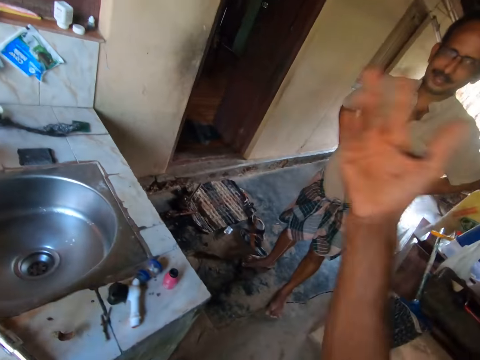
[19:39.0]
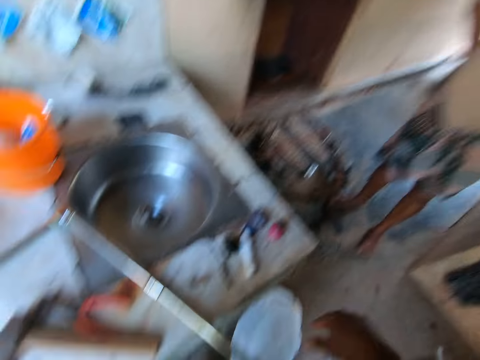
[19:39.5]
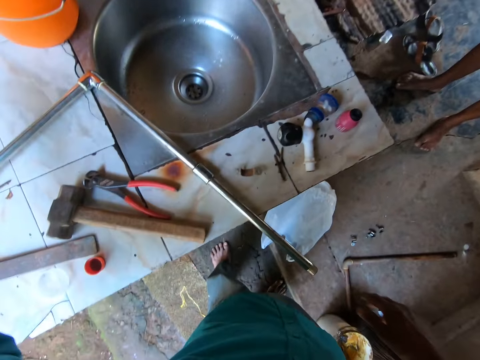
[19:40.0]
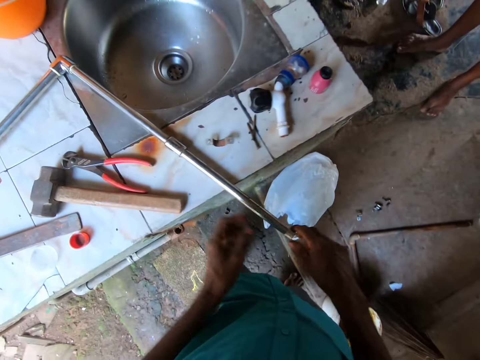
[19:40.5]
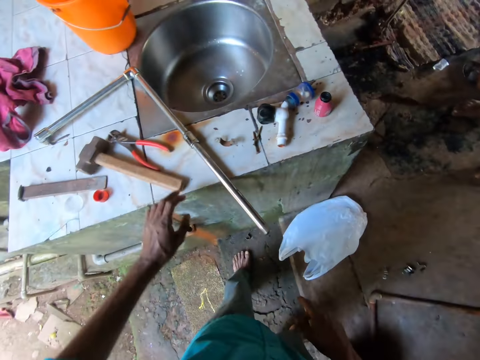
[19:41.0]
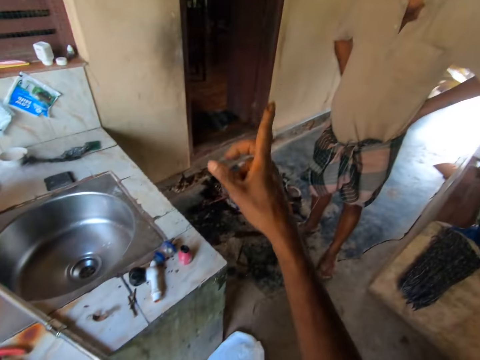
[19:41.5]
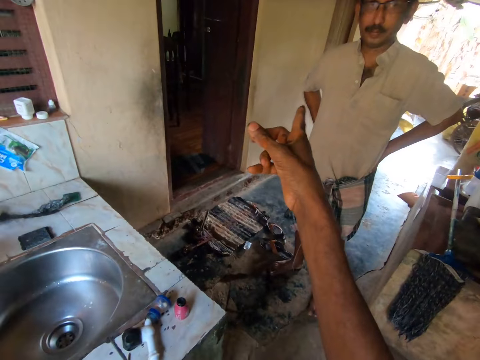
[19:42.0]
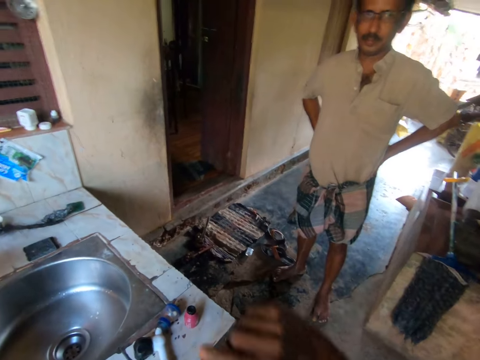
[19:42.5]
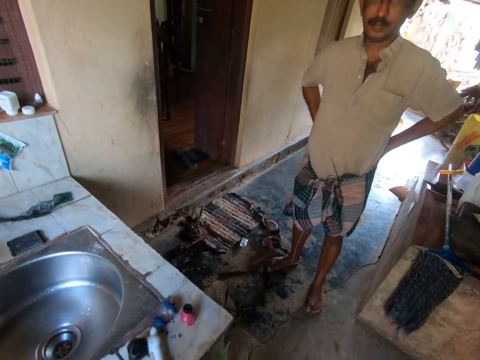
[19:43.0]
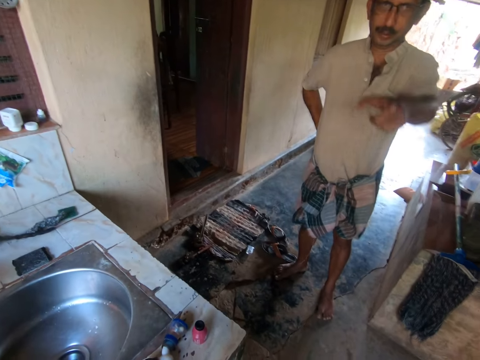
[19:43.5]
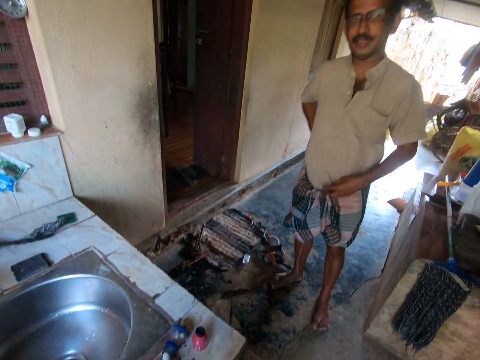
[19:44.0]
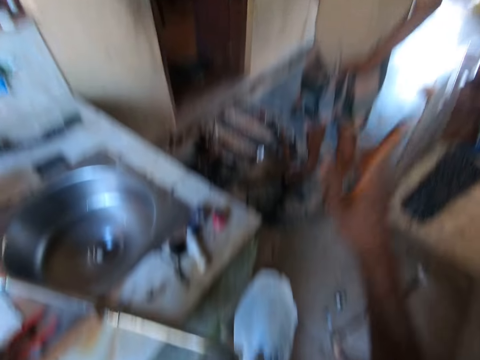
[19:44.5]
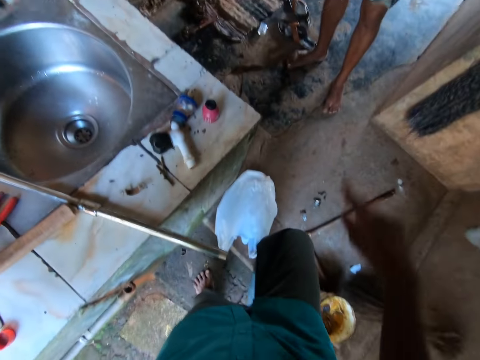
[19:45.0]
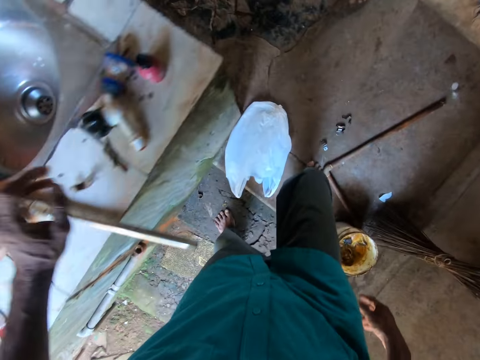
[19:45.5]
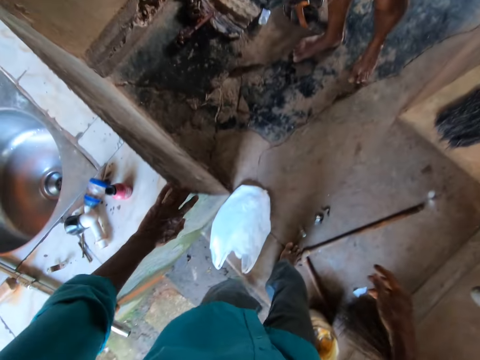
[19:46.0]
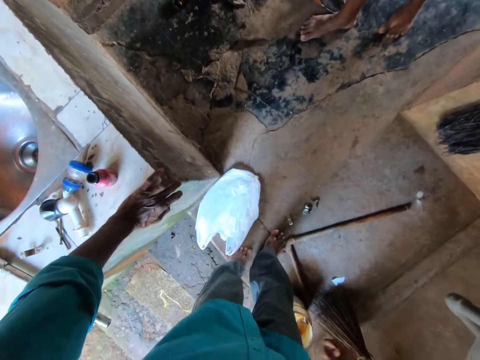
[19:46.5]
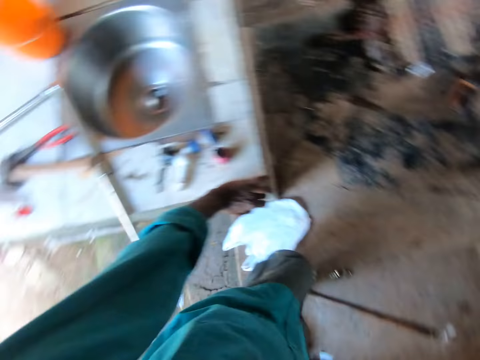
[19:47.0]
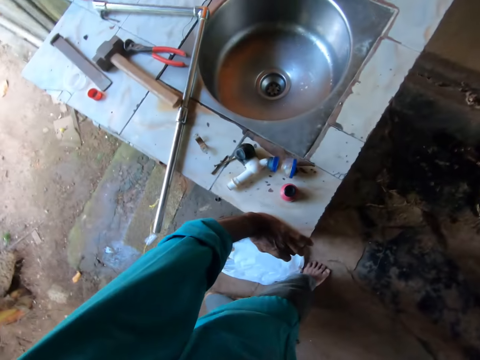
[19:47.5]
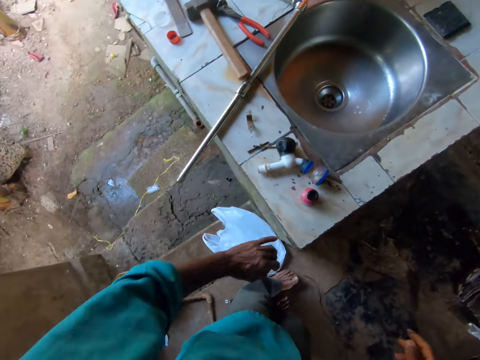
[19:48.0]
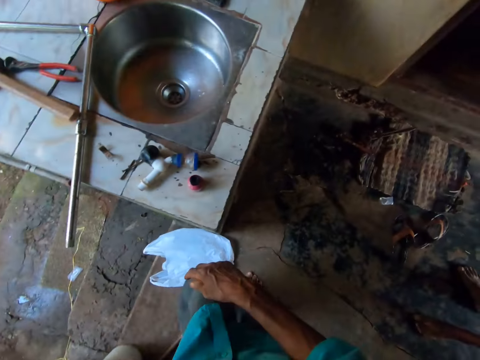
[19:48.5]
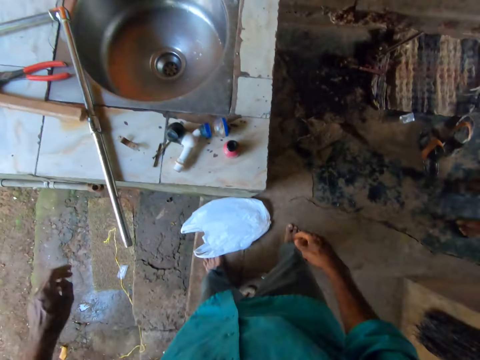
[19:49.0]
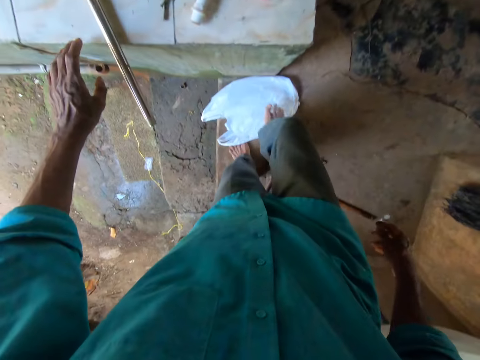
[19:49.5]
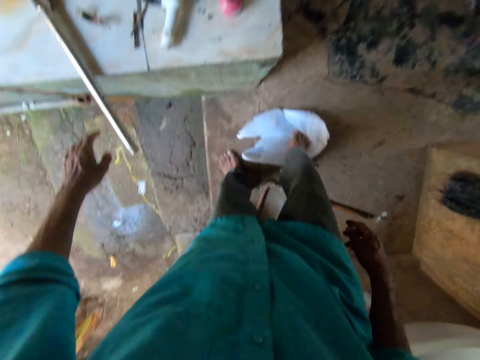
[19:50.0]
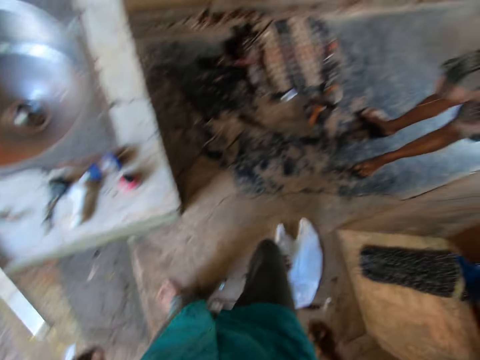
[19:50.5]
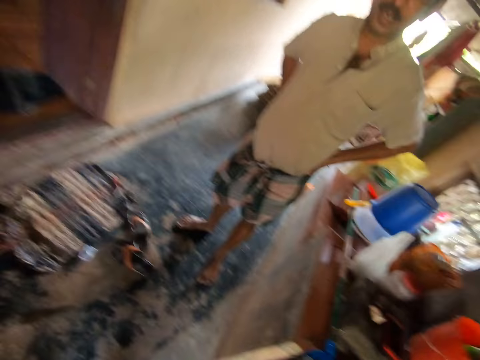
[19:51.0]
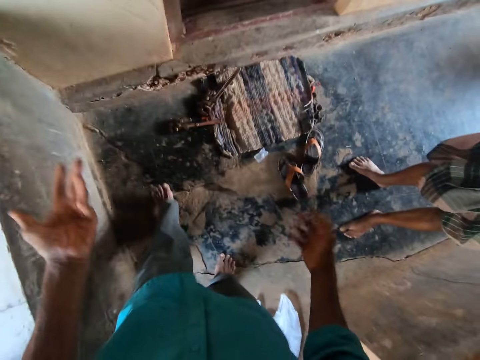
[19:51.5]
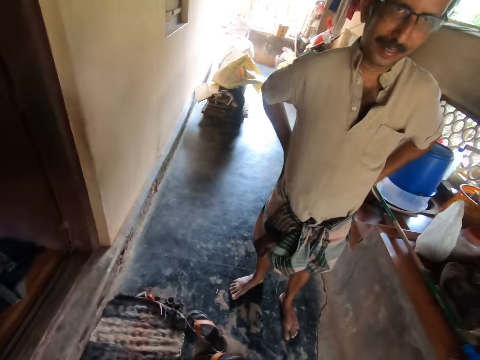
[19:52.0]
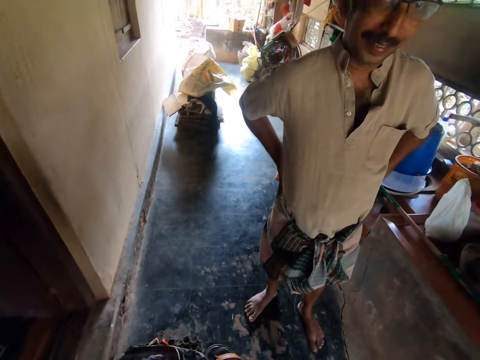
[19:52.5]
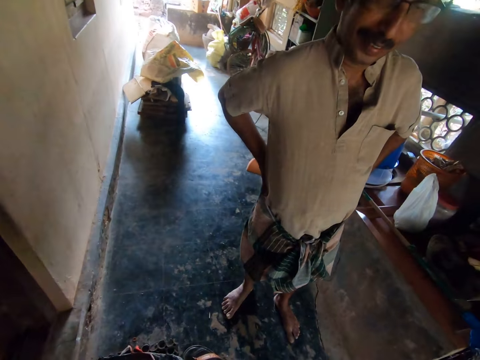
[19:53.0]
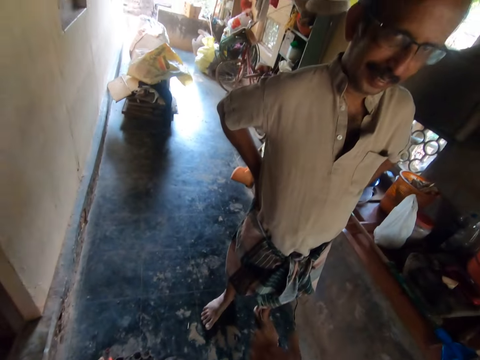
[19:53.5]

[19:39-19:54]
The camera wearer gestures with the right hand in the room. He places the rag in his left hand on the counter. A man stands in the room. The camera wearer touches a water pipe with the right hand. He points with the right hand index finger in the room. The man stands in the room. The man points with the left hand in the room. The camera wearer gestures with the right hand in the room. He rests his left hand on the counter's edge. He moves the left leg in the room. He moves around in the room. He drags a nylon on the floor with his right foot. He pushes a paper bag on the floor with the right leg. He walks around in the room. The man stands in the room. The camera wearer gestures with both hands in the room.

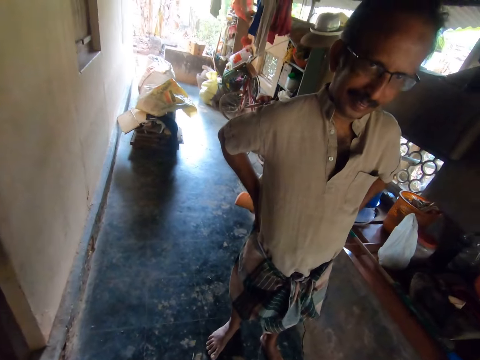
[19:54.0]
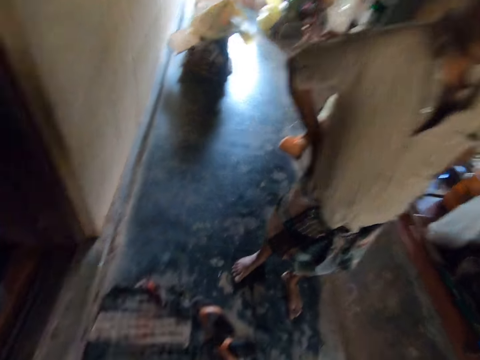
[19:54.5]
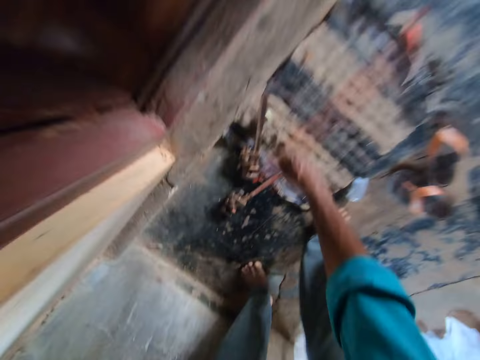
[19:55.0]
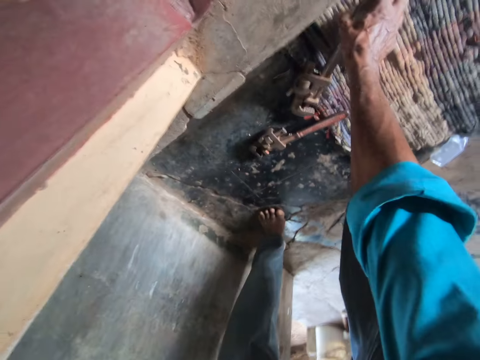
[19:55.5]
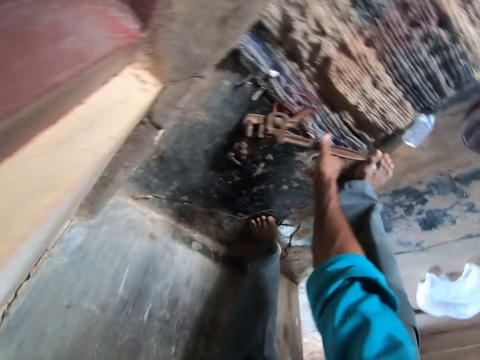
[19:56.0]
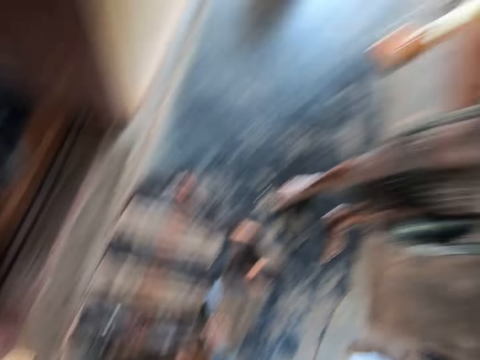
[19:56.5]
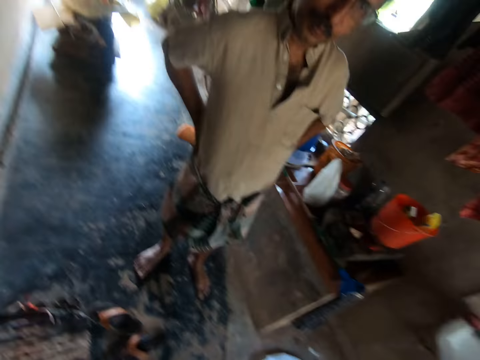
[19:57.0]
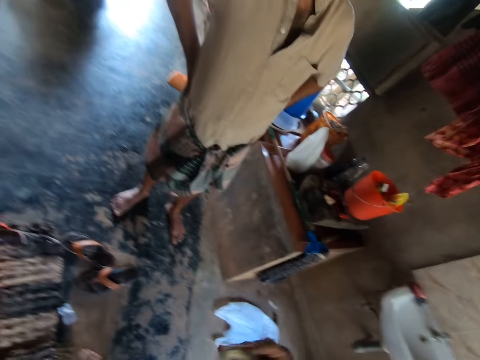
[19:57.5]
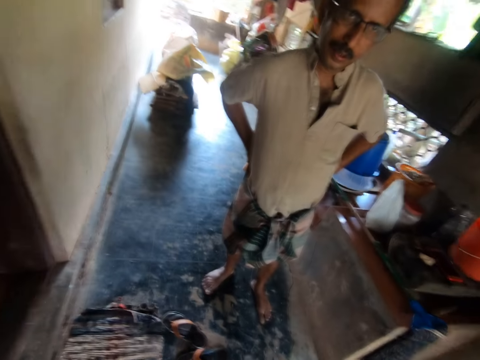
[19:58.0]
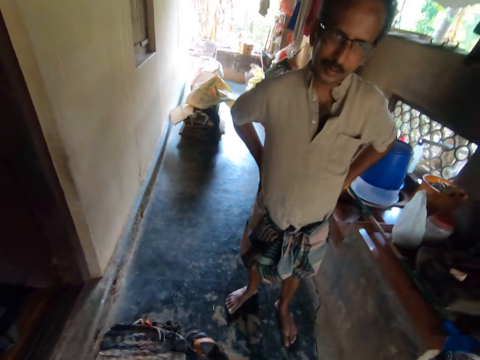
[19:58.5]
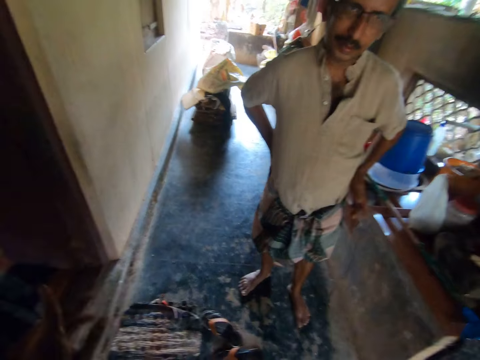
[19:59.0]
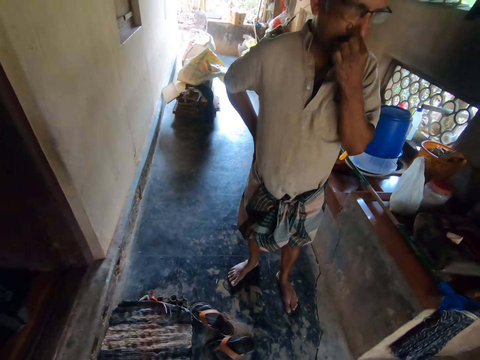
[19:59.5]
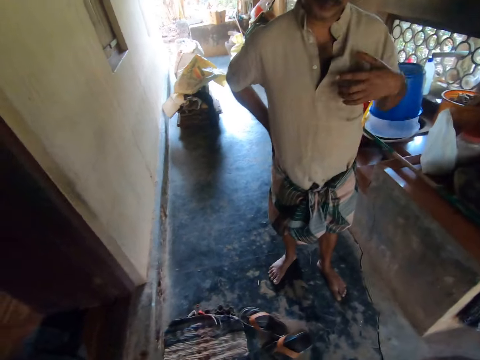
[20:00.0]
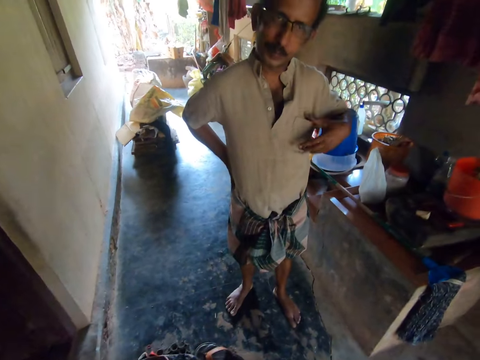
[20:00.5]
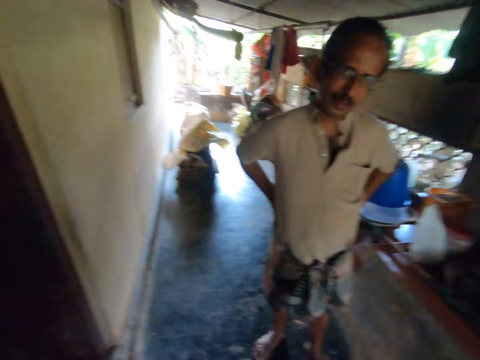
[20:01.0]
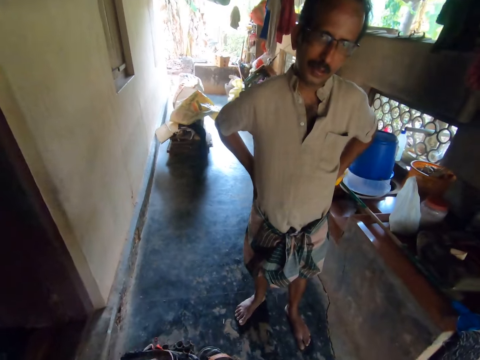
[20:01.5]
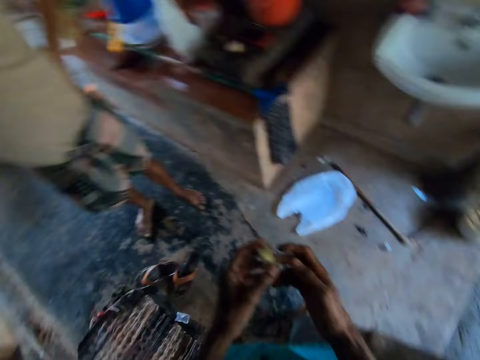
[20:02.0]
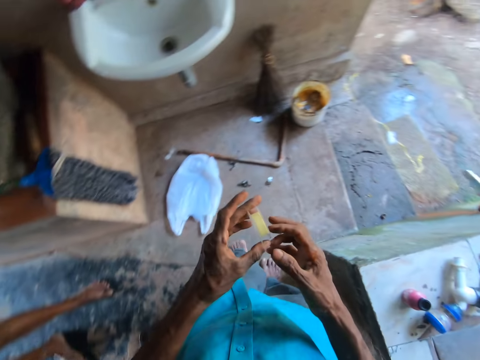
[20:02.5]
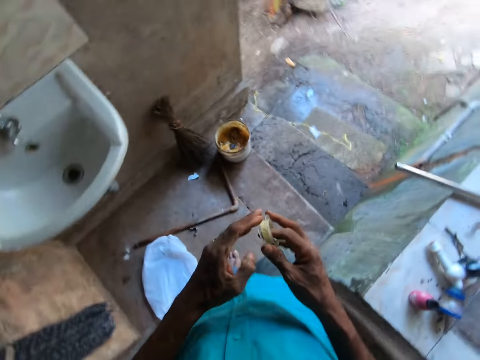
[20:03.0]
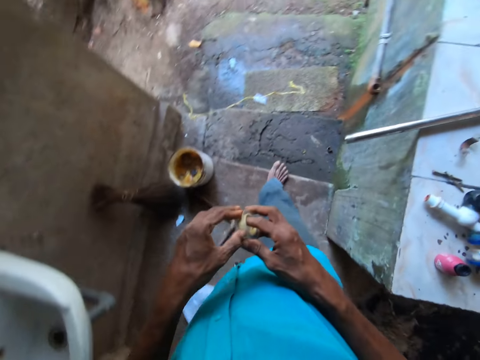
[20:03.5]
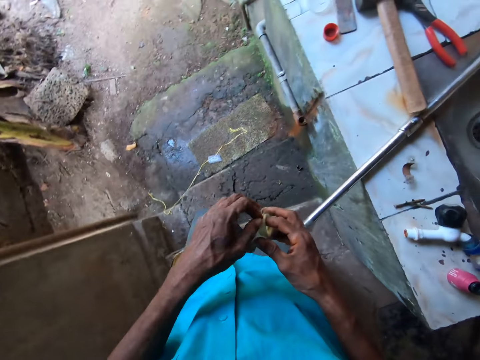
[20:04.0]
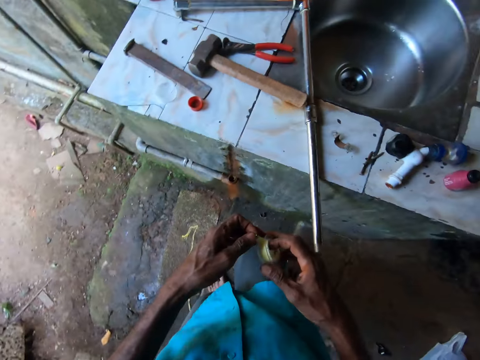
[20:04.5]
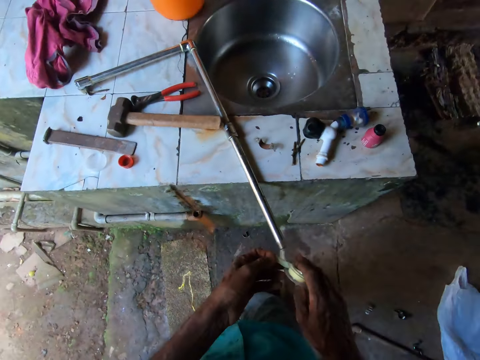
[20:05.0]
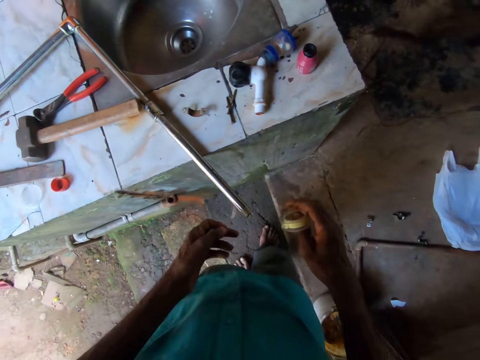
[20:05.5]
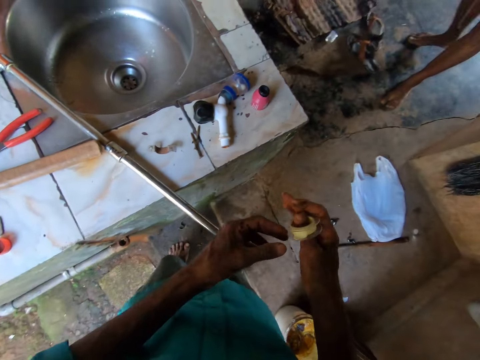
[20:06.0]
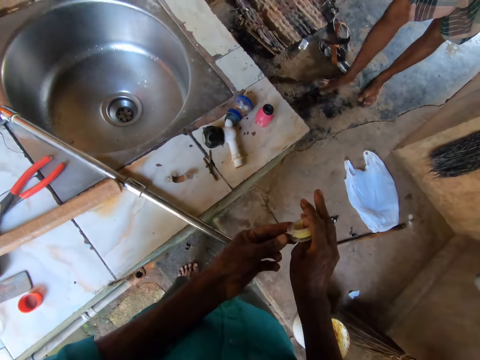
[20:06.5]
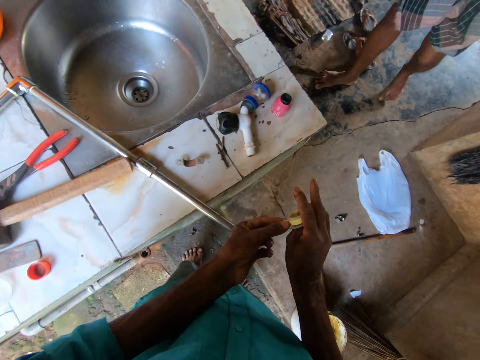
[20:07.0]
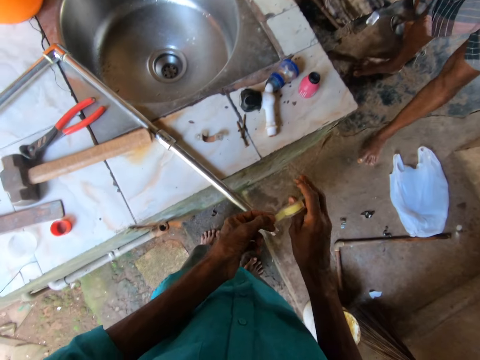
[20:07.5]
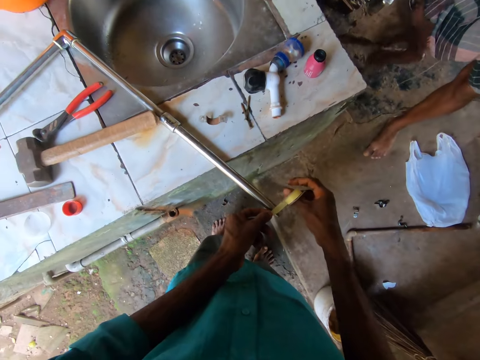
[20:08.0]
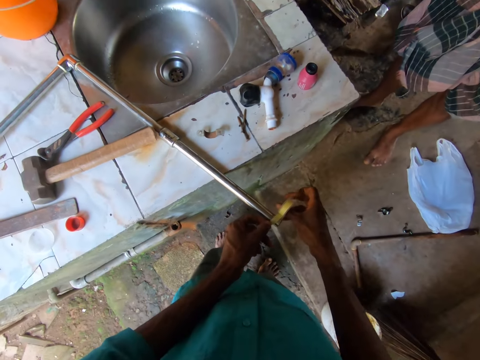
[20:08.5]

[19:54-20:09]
A man stands in the room. The camera wearer bends in the room. He picks up the F clamp on the floor with his right hand. He holds a spanner with the right hand. The man stands in the room. The camera wearer stands in the room. The man touches his face with the left hand. The camera wearer gestures with both hands in the room. He holds a cello tape or teflon tape in both hands. He unrolls the cello tape in both hands. He walks around in the room. He holds the teflon tape with the right hand. He holds the teflon tape with both hands in the room. He unmasks the teflon tape. He tapes the pipe with the cello tape in his right hand.
